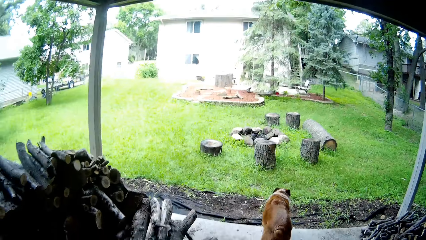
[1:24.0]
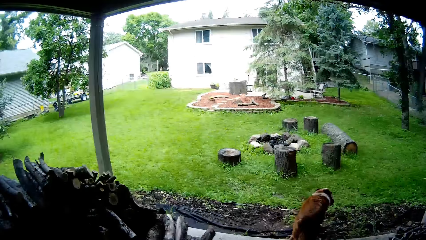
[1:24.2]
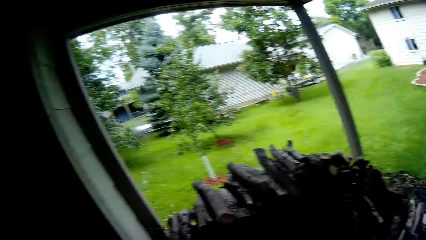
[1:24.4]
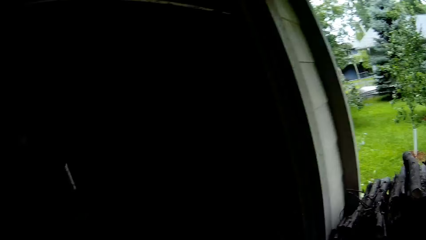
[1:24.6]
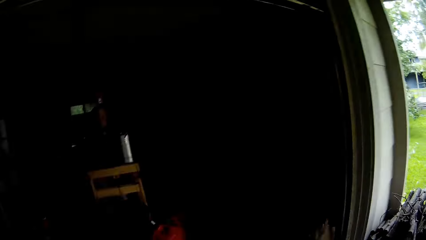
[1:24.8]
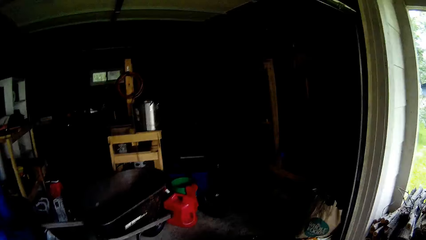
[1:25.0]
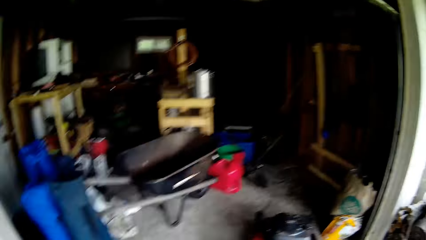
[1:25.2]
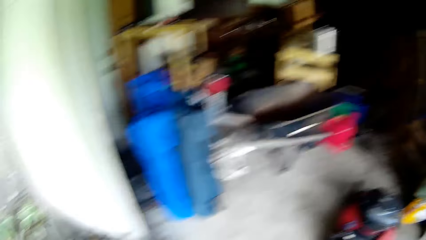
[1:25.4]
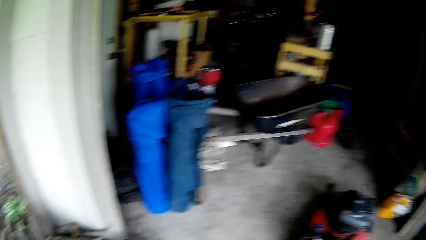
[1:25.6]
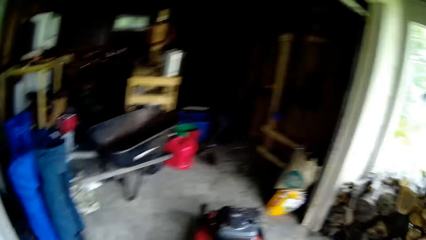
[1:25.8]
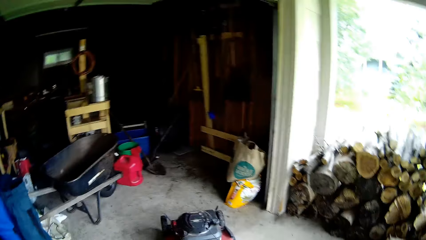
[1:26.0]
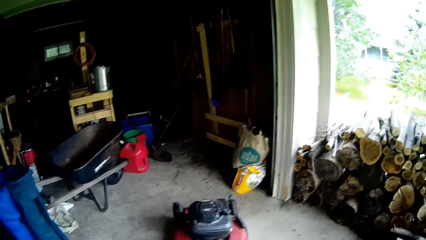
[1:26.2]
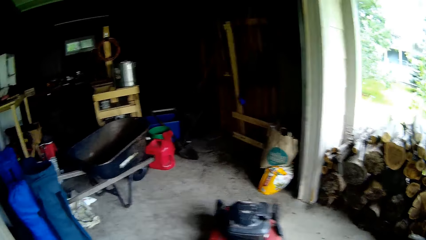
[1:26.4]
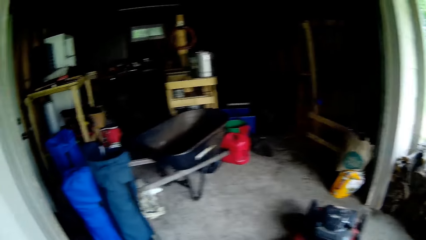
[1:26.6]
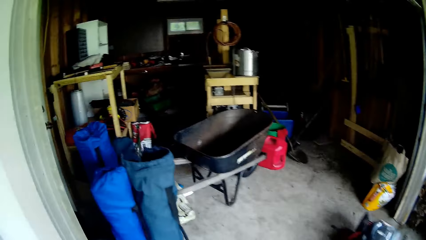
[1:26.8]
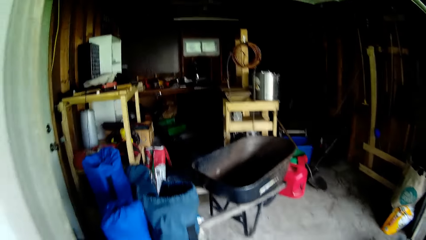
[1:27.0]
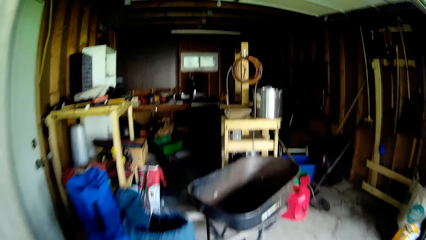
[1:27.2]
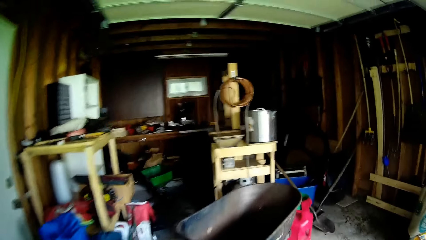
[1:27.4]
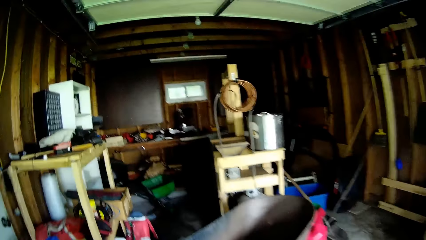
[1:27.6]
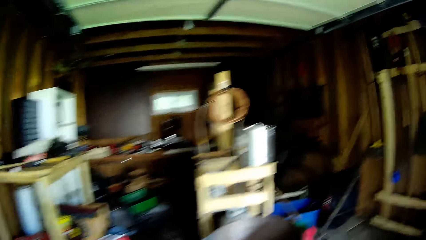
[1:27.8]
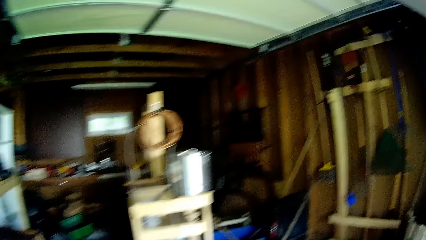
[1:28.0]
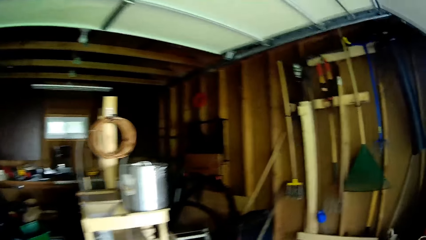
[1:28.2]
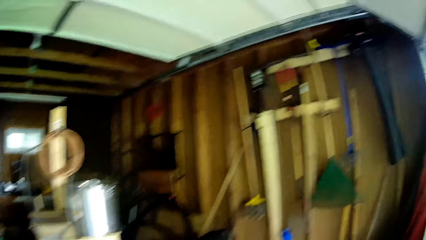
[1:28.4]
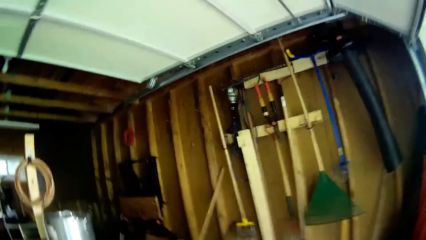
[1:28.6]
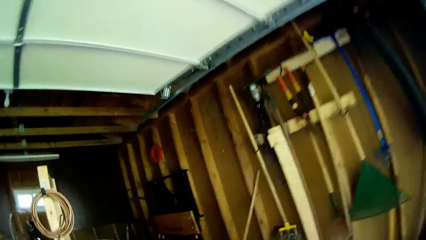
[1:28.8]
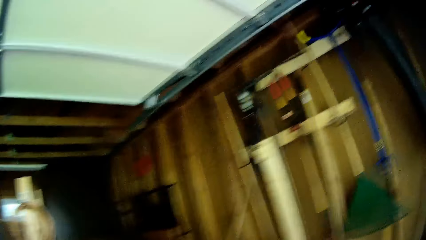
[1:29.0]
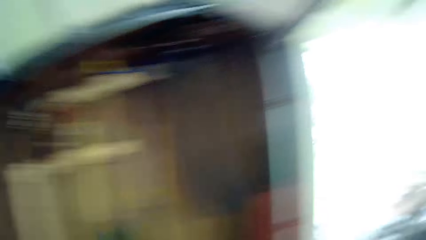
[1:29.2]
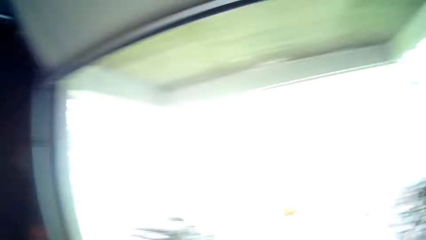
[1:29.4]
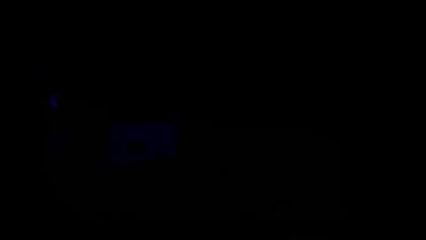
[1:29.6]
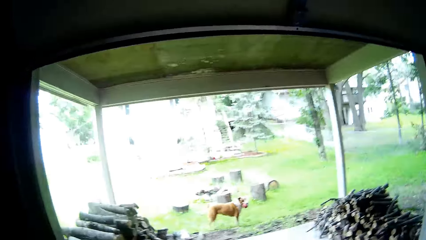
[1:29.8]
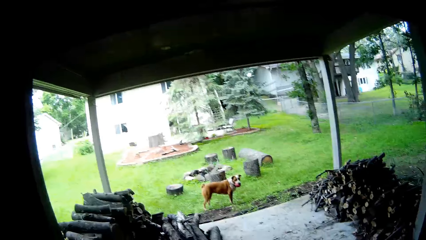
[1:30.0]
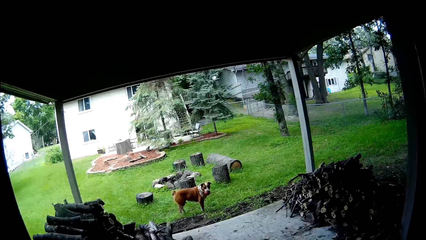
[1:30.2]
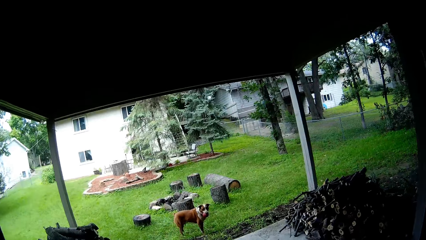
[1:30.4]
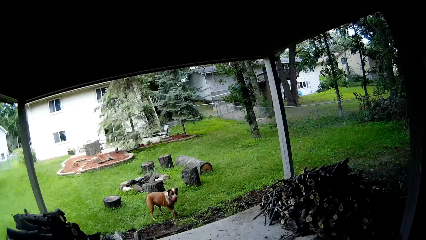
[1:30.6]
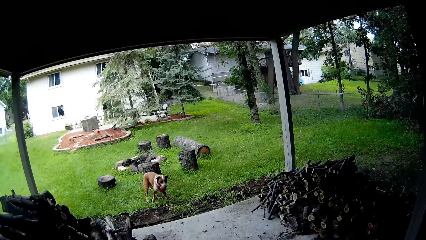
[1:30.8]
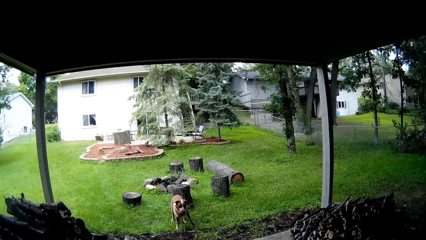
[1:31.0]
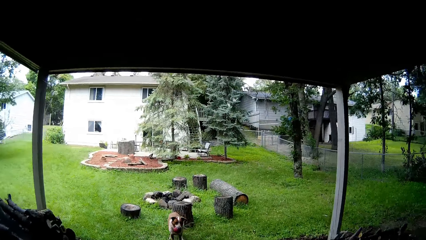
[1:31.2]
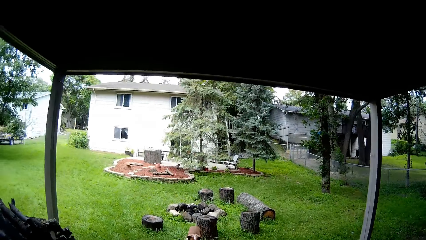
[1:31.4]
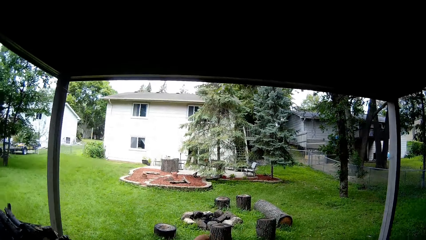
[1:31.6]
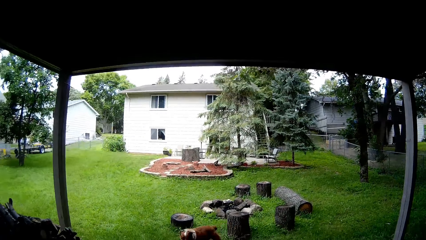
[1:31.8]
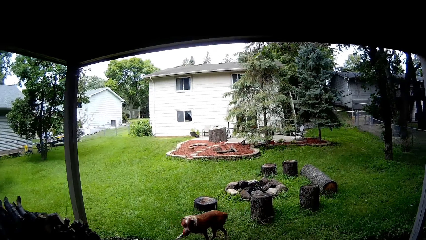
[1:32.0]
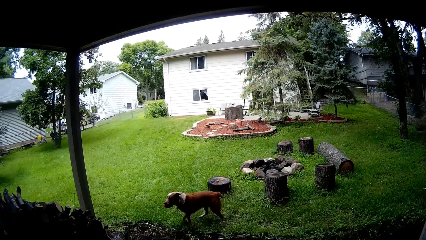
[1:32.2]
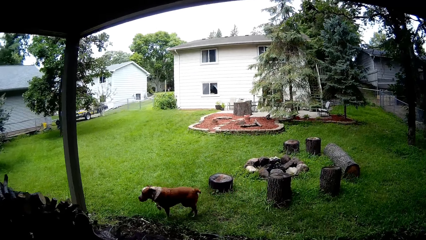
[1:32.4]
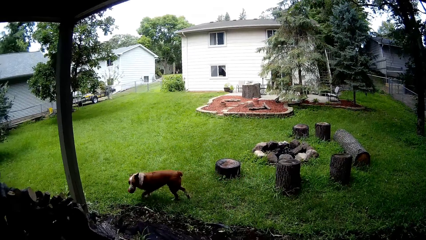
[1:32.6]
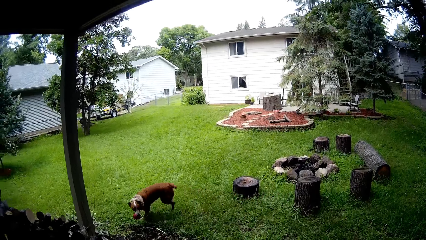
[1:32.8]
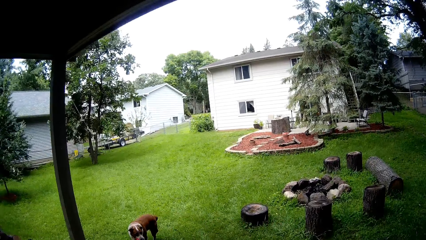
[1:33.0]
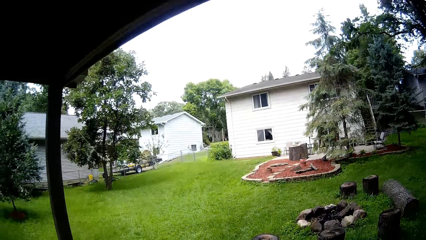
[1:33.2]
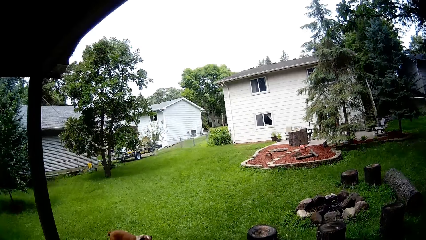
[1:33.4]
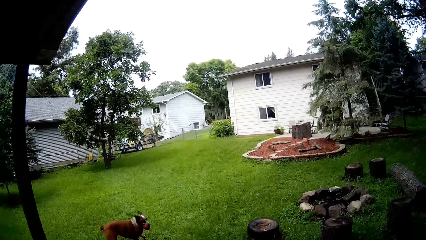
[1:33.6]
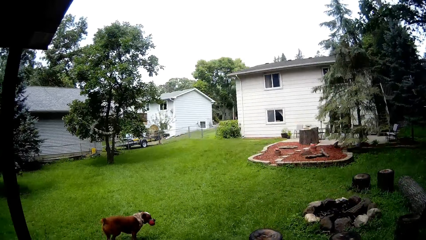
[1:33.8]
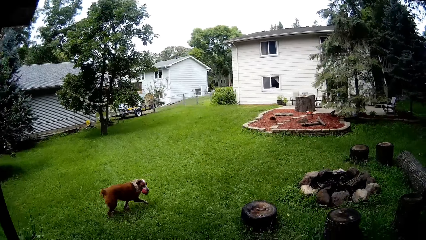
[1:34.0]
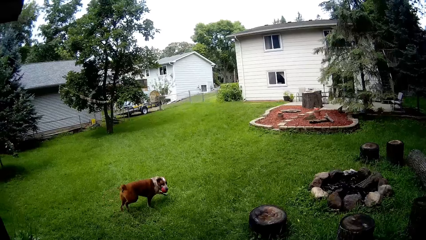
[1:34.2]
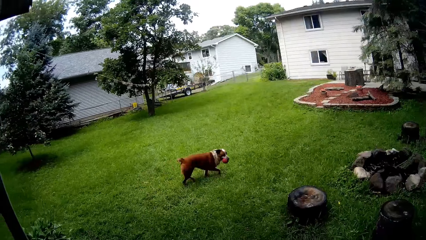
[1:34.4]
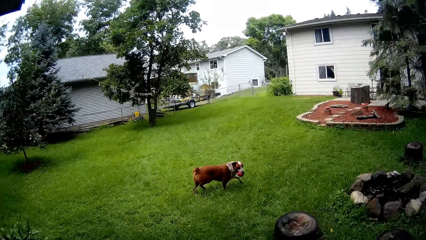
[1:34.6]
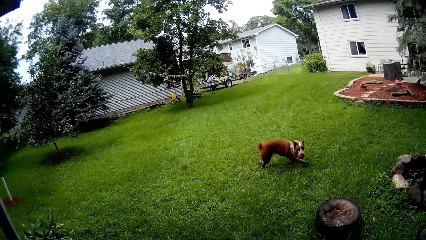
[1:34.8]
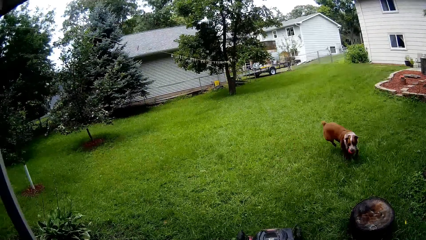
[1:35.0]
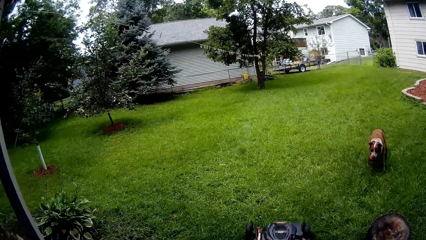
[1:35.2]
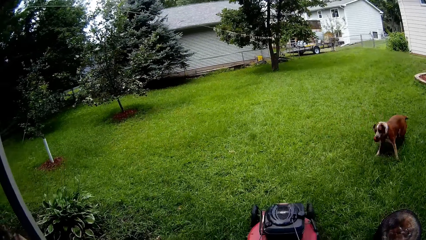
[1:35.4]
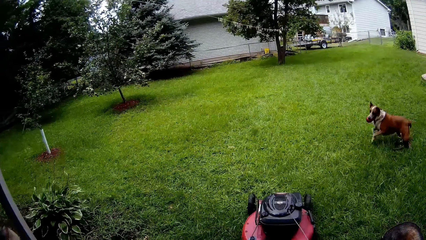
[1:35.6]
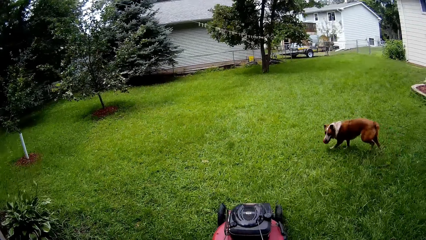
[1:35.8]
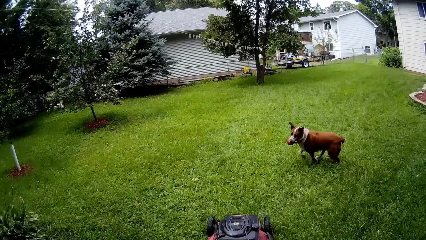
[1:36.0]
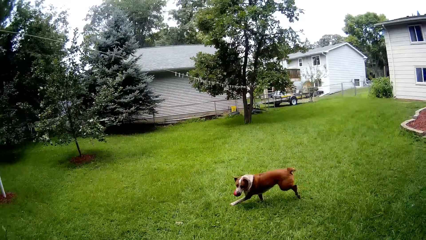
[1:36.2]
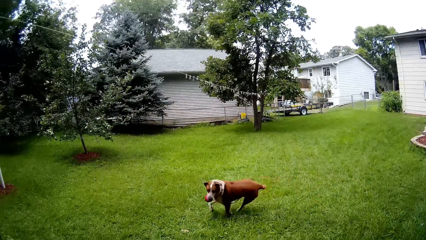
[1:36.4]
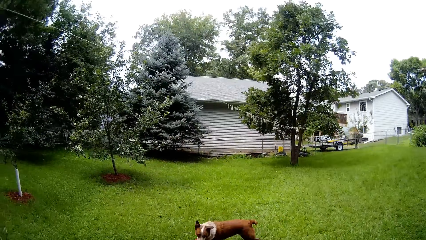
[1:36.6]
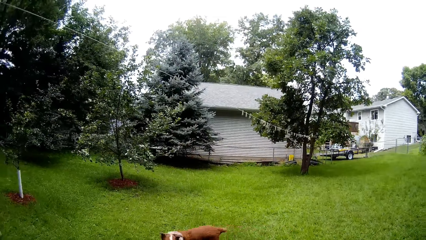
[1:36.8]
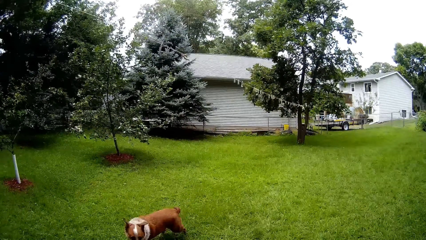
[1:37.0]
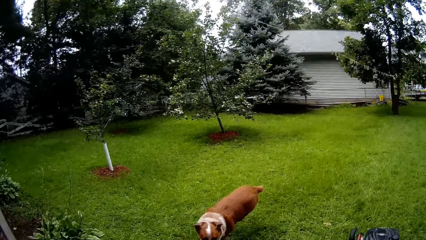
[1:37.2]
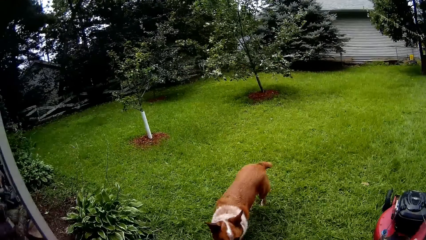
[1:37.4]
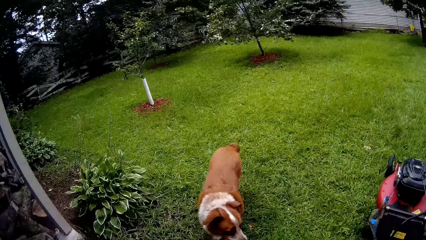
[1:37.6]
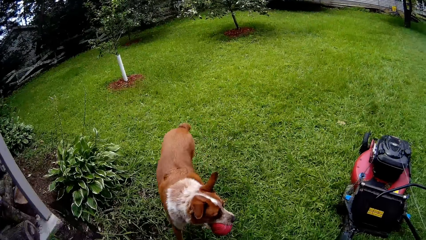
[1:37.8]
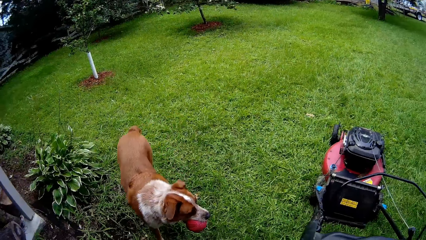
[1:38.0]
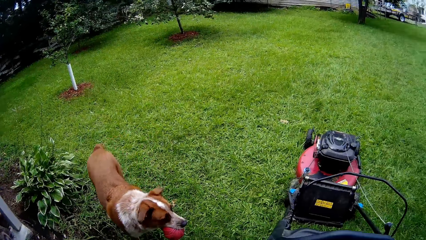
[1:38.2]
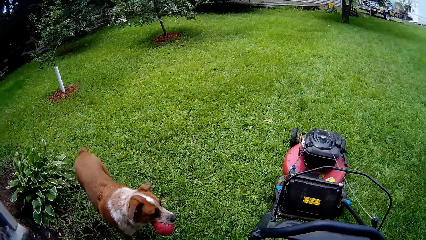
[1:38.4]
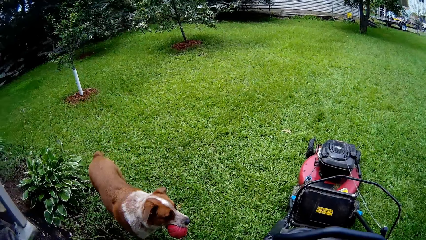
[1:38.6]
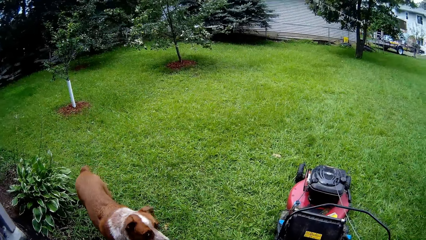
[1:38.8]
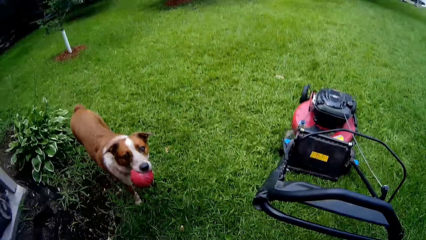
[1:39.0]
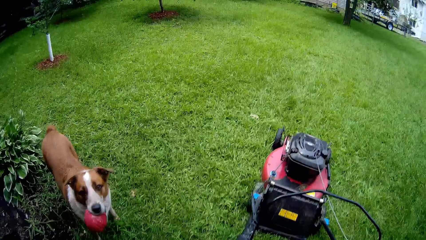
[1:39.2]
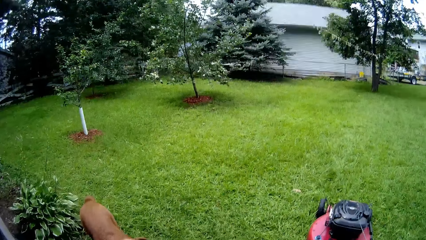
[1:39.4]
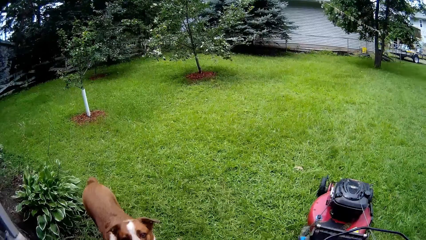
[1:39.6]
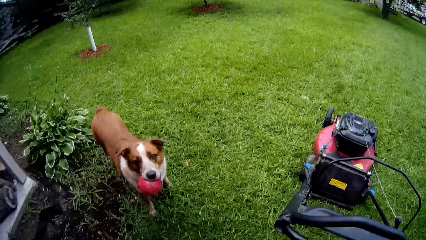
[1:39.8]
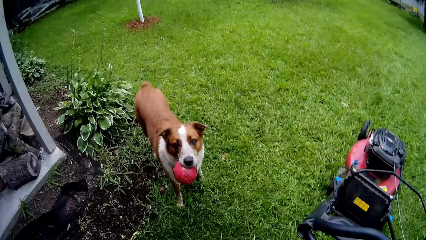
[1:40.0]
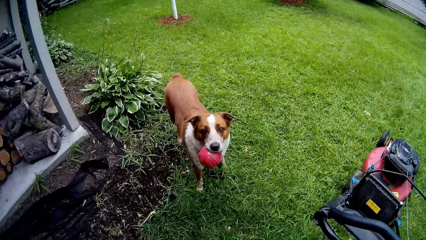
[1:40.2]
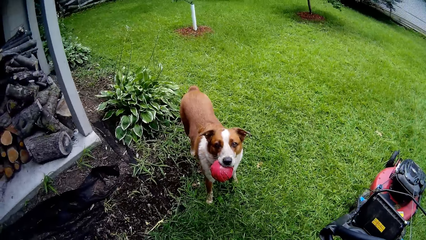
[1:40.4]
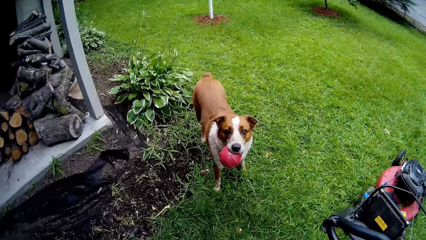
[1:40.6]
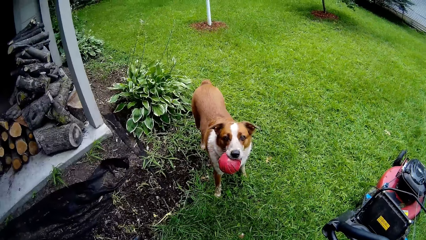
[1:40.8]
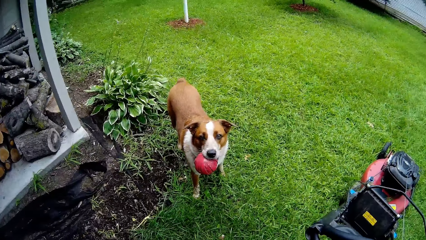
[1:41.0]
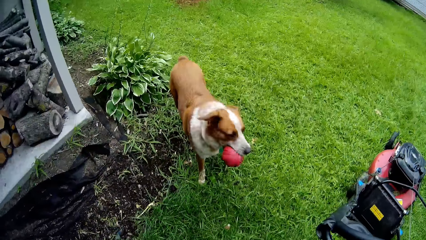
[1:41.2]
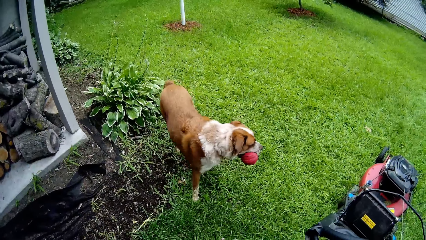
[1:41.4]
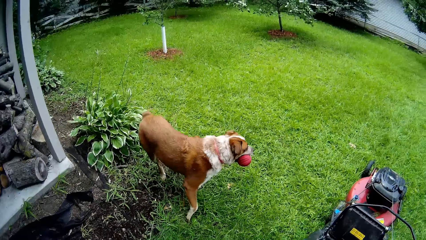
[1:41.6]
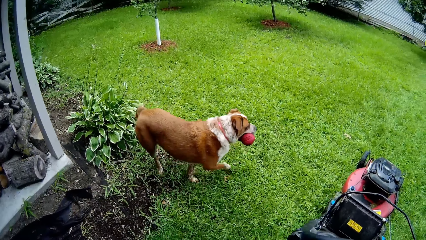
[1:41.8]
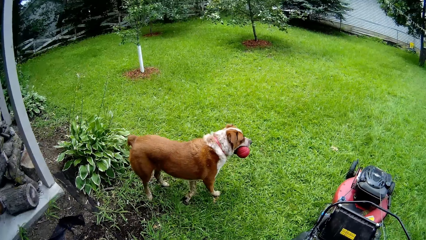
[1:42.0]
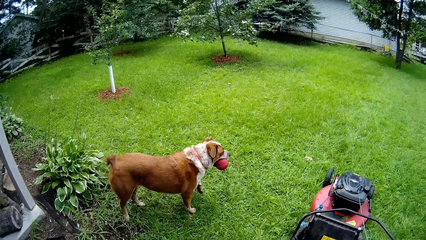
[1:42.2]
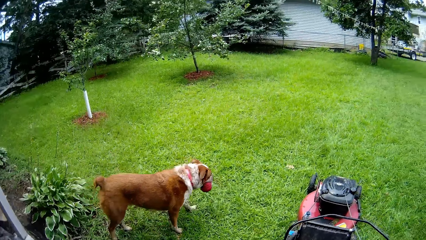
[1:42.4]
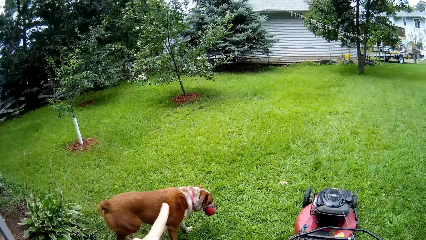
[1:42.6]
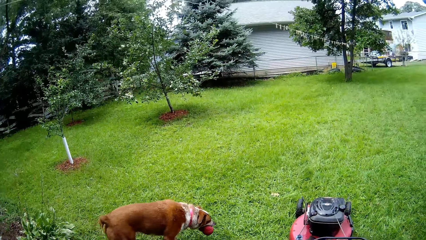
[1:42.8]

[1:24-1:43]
The camera wearer leaves the building. They come out with the lawn mower. They interact with the dog.
